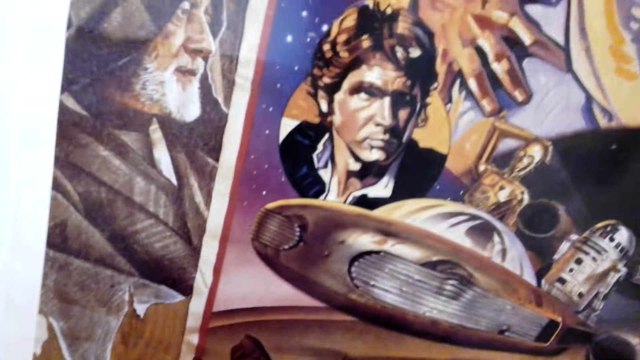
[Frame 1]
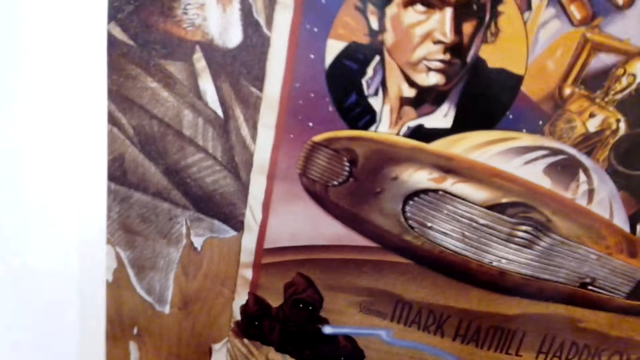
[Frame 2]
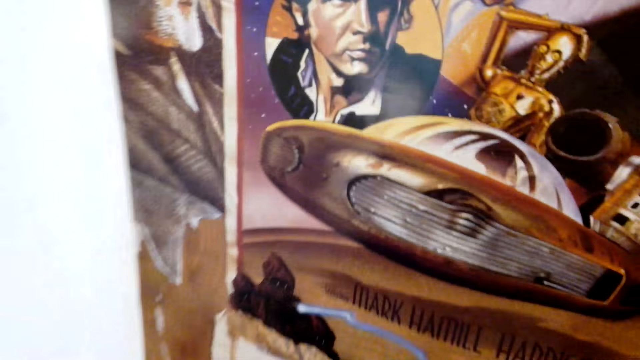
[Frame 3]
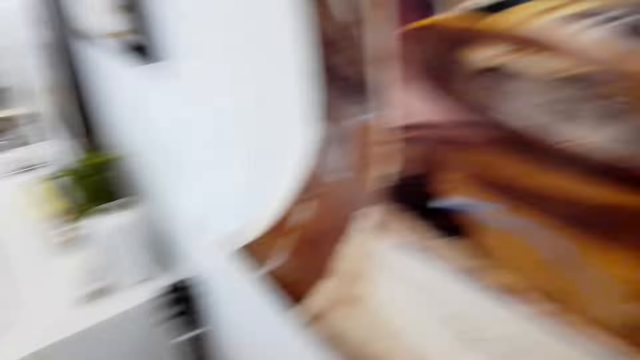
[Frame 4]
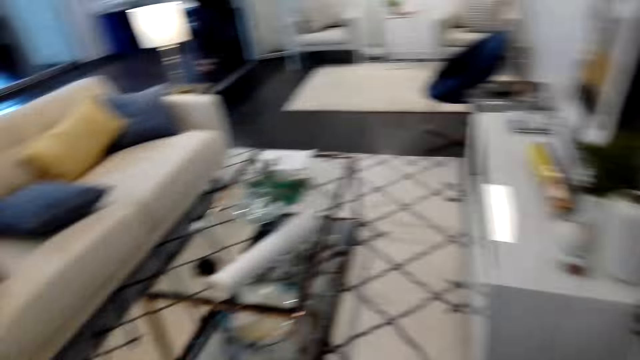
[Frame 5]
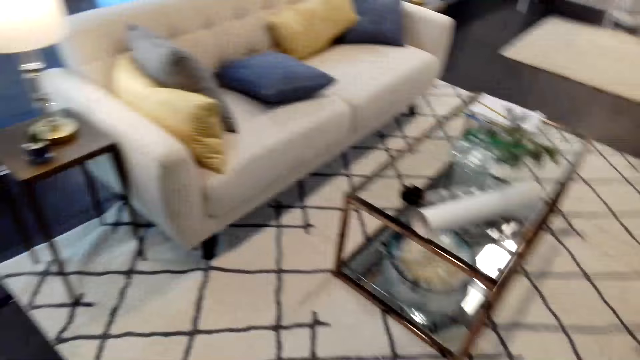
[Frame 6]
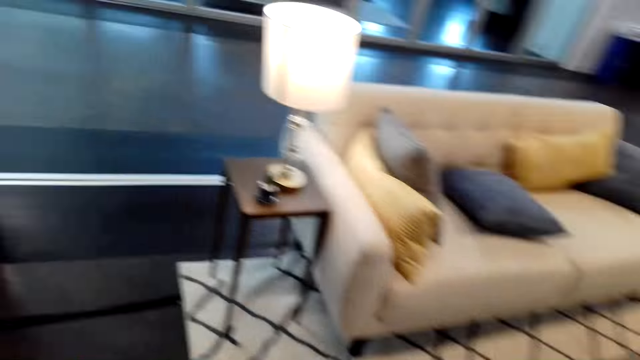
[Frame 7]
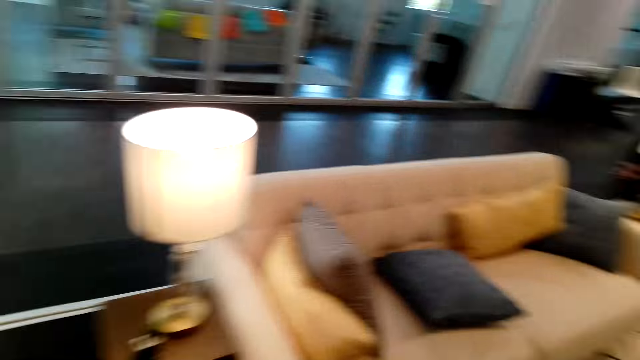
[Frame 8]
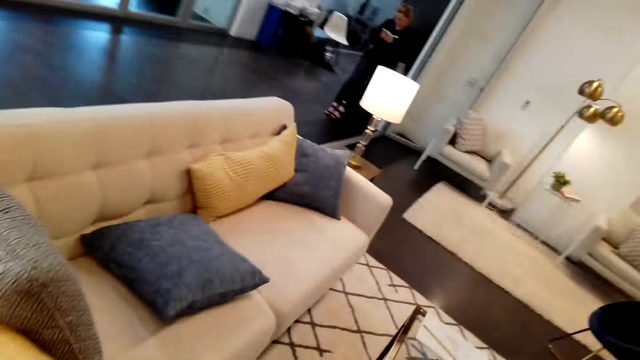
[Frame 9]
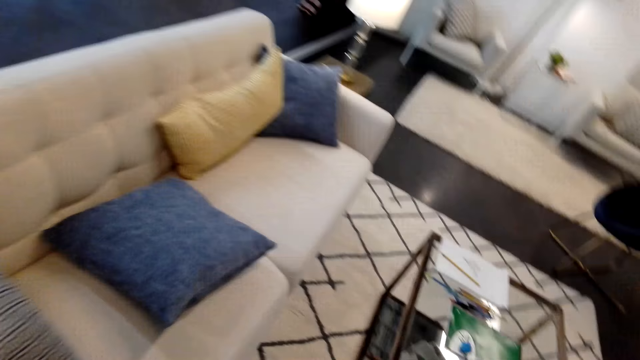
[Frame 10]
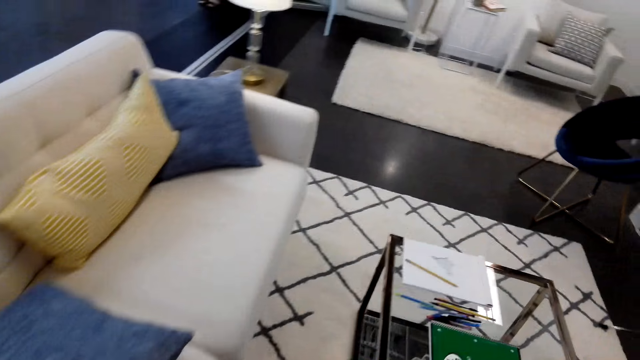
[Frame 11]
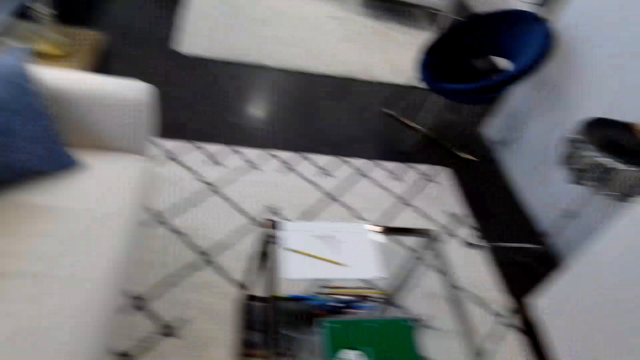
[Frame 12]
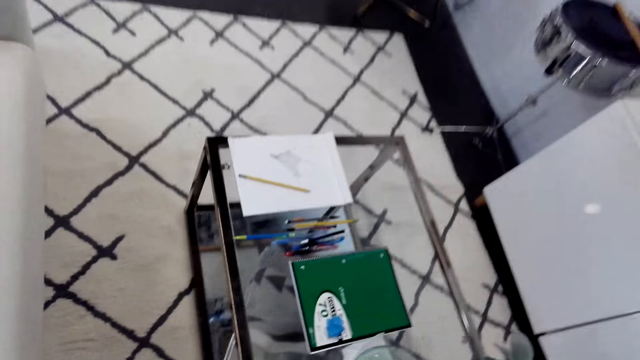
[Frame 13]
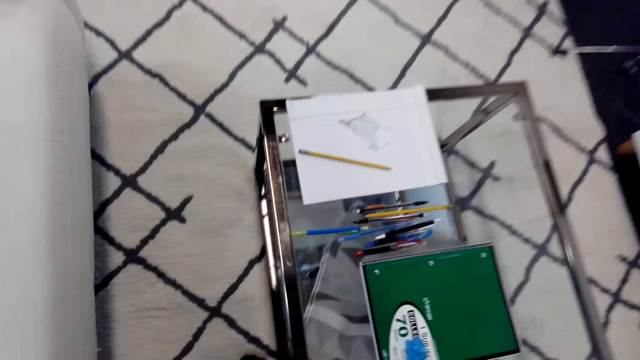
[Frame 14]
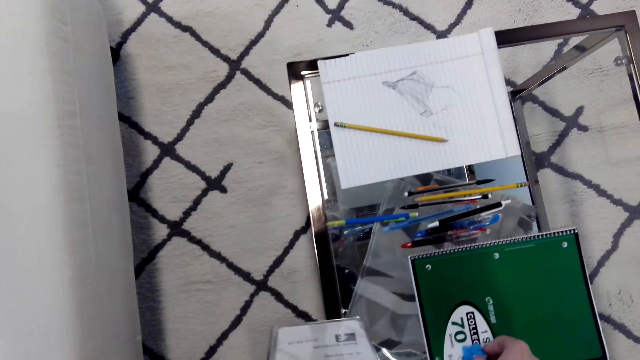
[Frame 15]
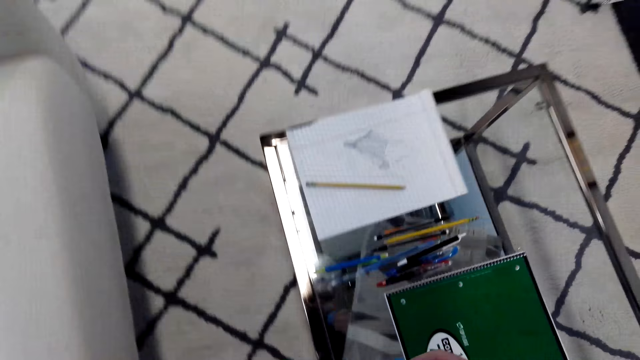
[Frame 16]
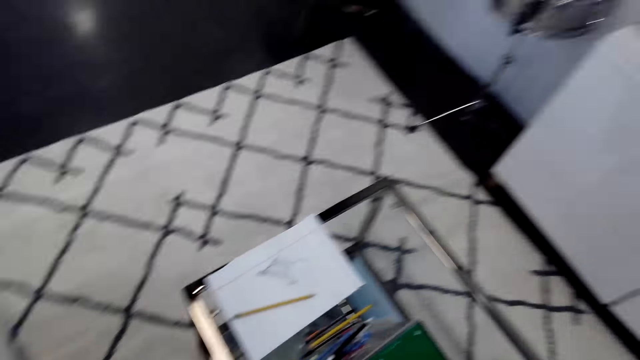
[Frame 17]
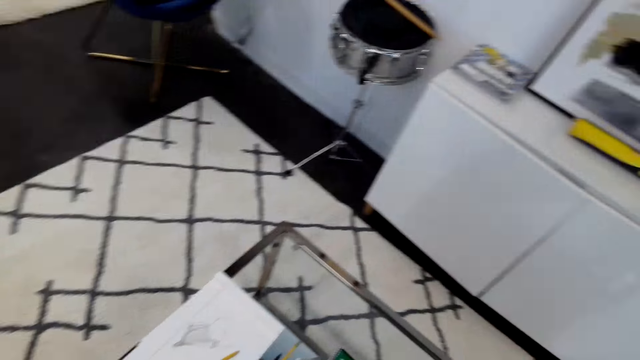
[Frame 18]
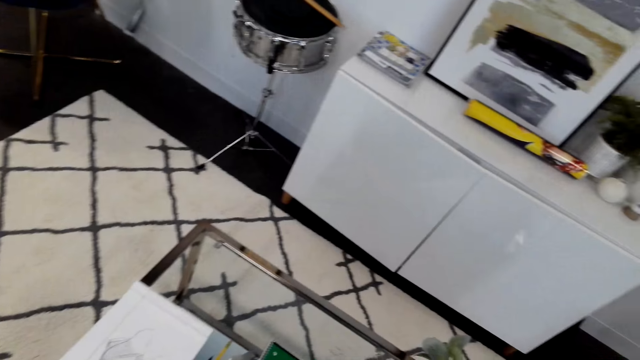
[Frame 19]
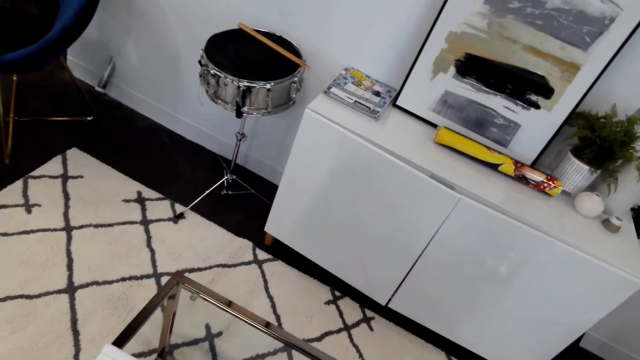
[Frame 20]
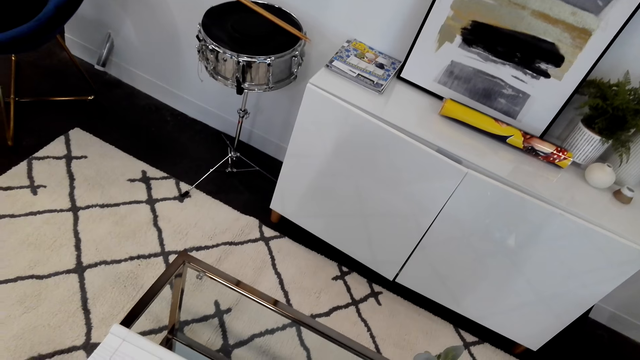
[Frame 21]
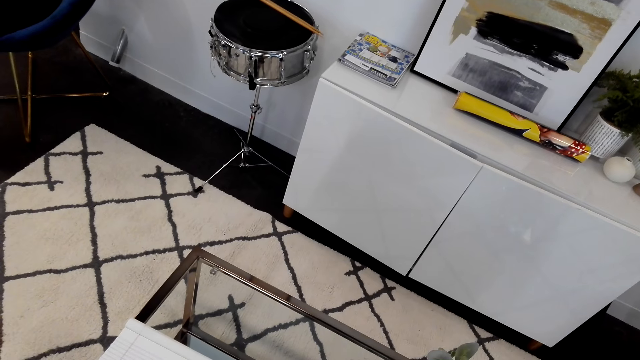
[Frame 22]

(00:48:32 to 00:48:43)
The camera wearer turns around and walks across the room. They hold the picture and look around.

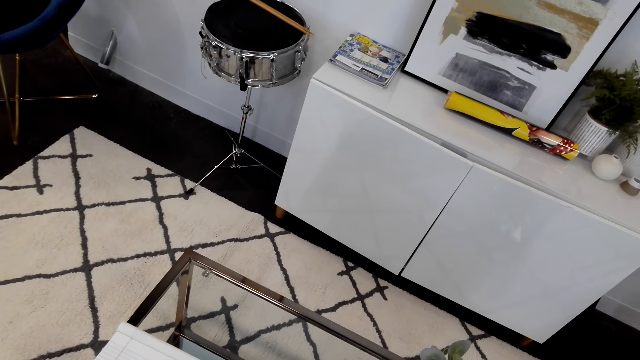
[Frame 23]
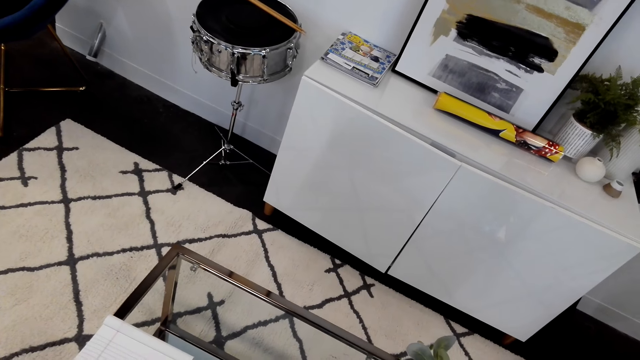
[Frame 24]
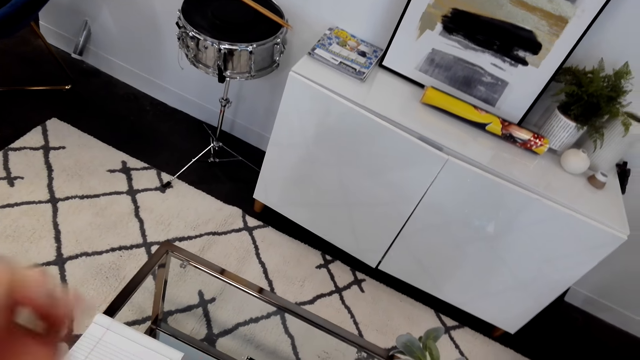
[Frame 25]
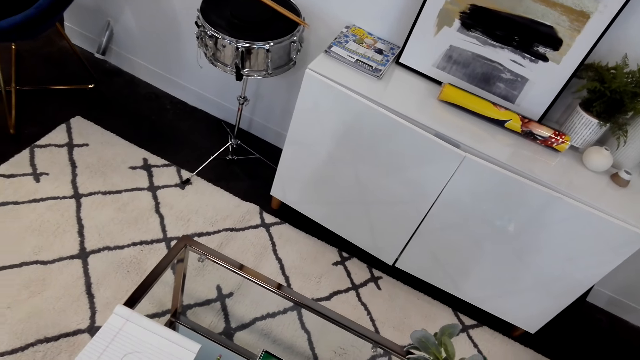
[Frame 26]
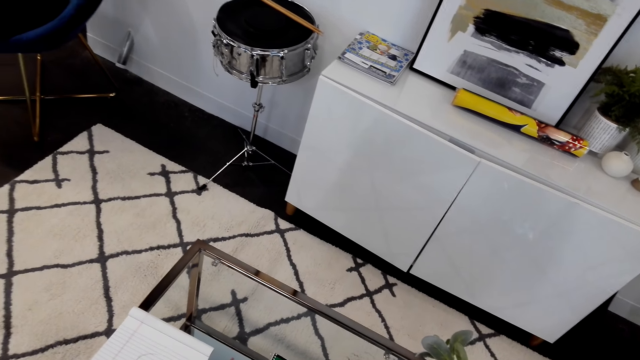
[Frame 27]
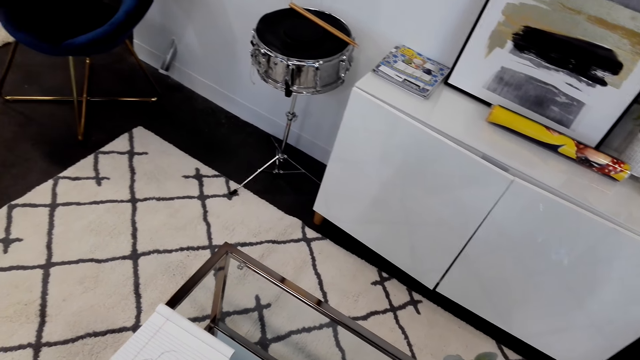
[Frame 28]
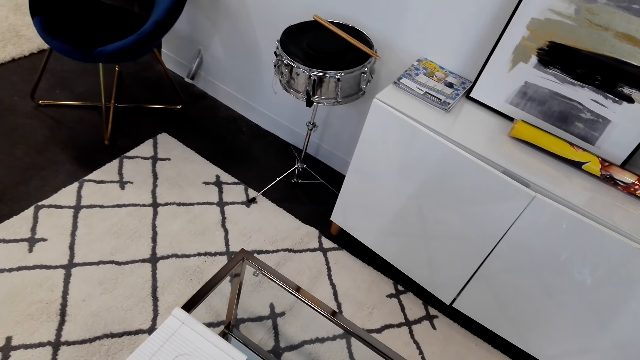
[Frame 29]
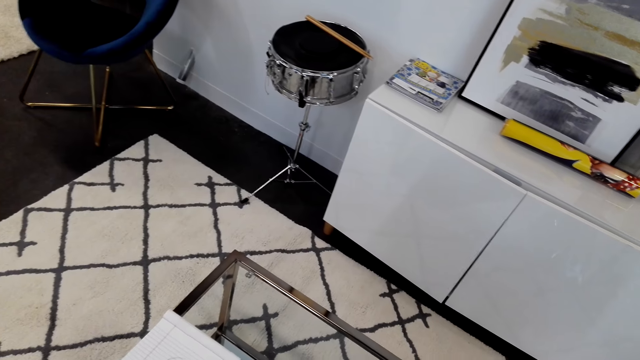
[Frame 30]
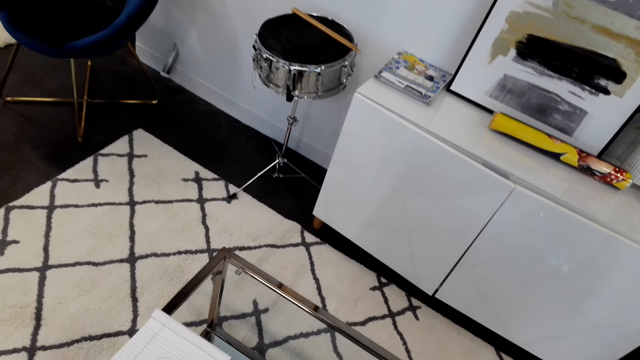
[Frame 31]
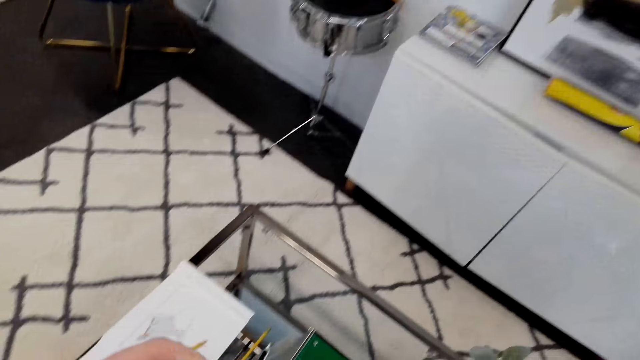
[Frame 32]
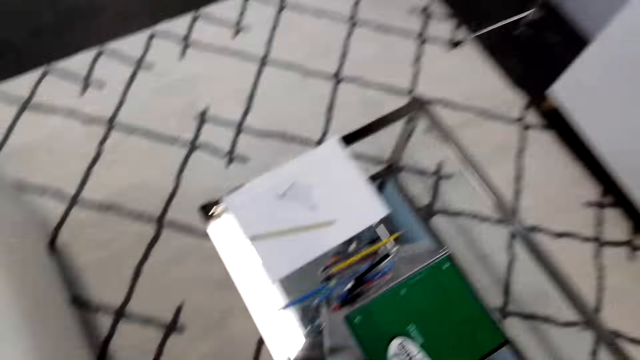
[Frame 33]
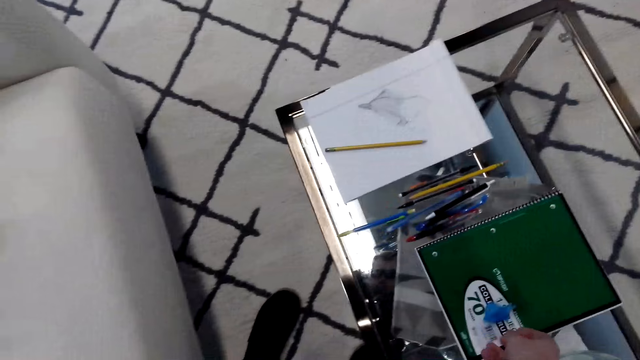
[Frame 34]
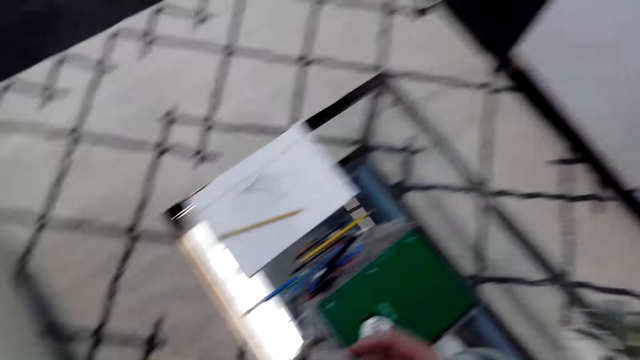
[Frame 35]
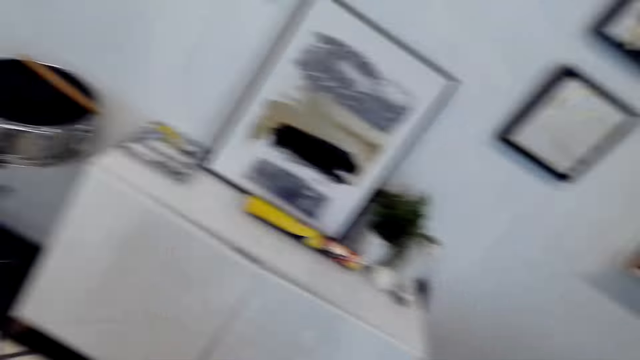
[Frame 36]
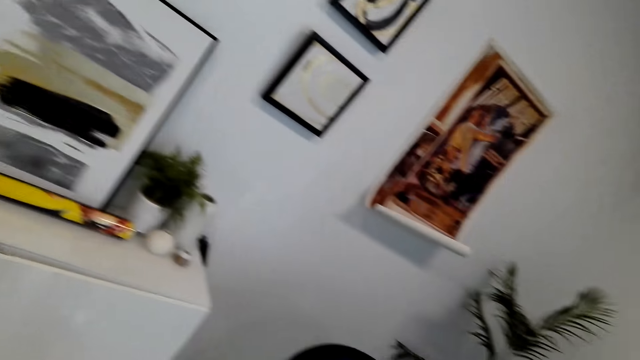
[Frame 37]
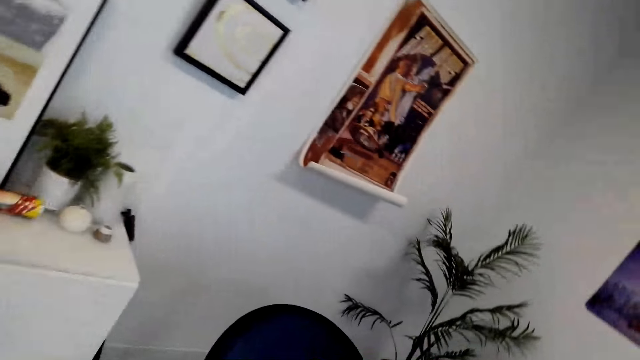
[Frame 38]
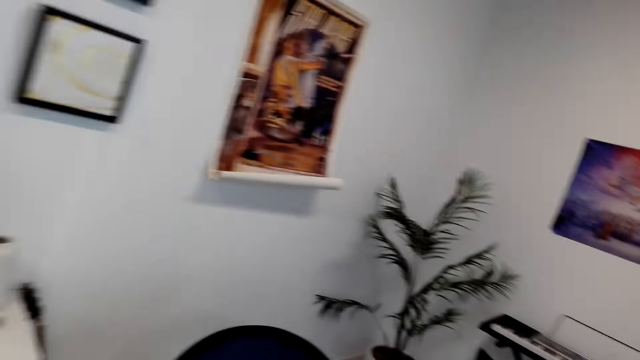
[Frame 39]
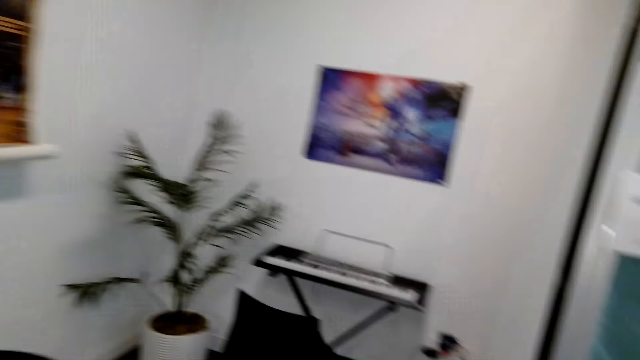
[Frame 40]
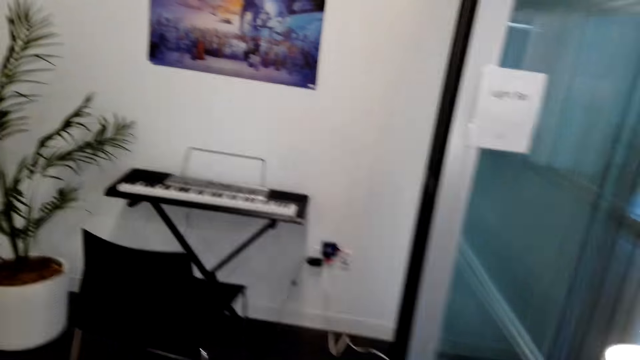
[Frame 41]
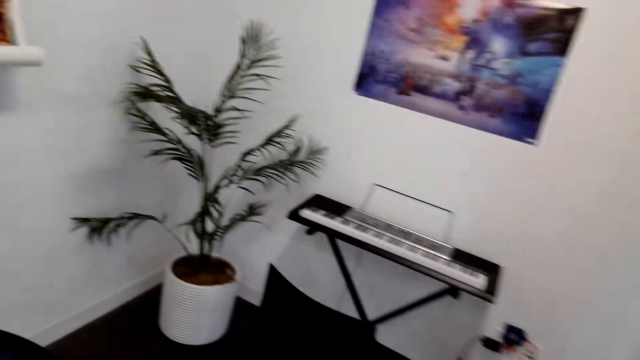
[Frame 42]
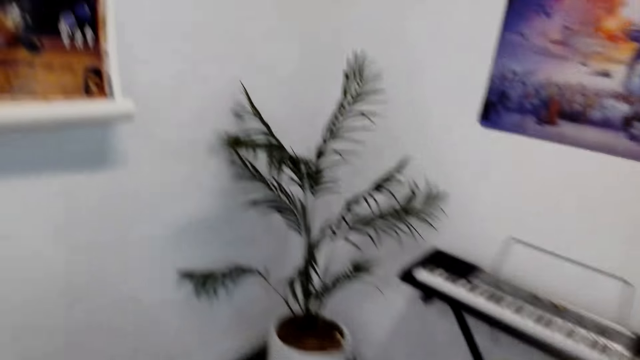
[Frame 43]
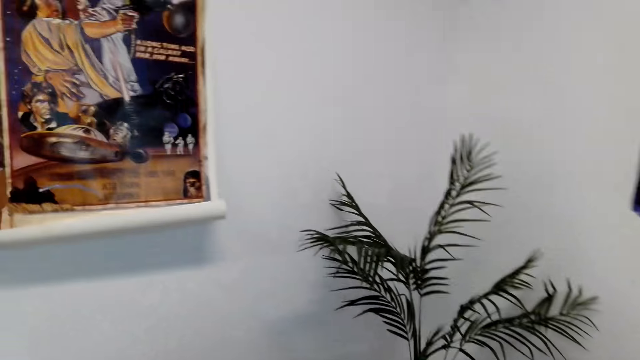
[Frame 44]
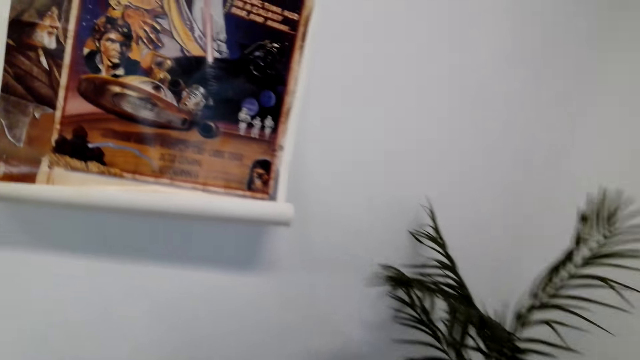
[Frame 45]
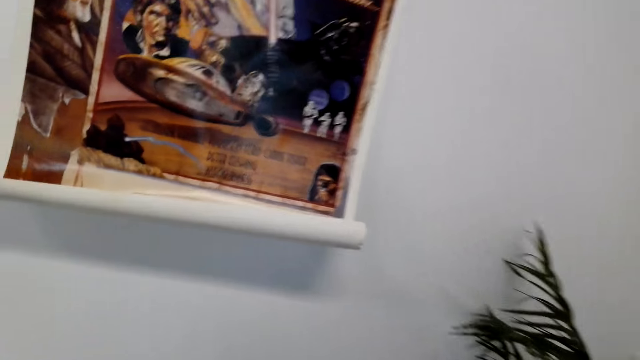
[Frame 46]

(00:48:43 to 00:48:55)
The camera wearer lifts a hand and looks around. They lift a hand and walk across the room. They put the glue on the table. They walk towards the wall.
